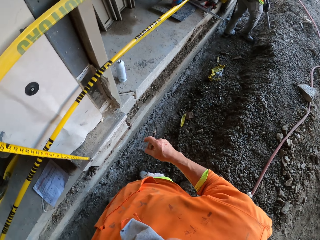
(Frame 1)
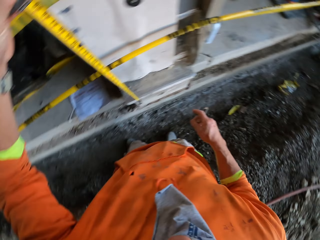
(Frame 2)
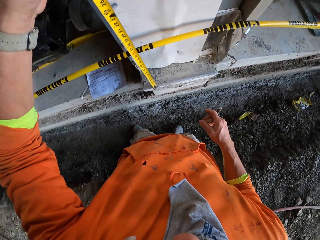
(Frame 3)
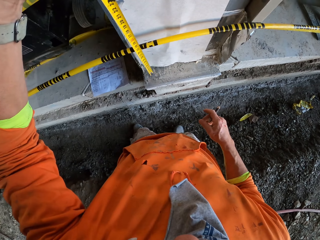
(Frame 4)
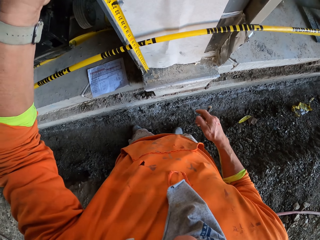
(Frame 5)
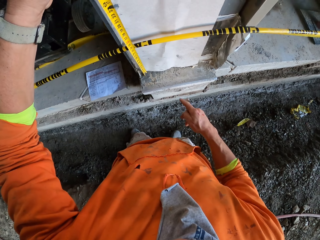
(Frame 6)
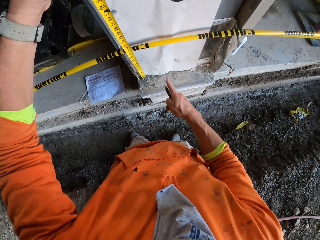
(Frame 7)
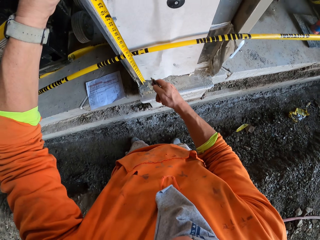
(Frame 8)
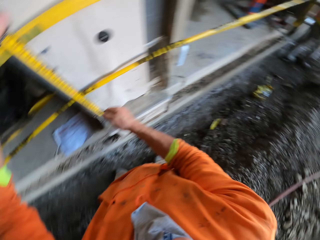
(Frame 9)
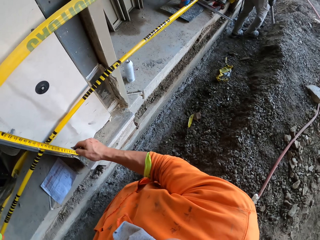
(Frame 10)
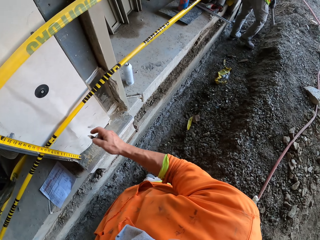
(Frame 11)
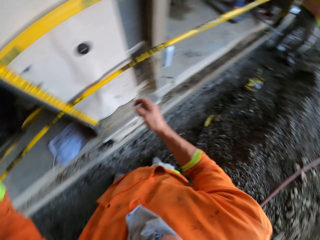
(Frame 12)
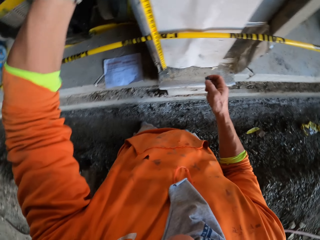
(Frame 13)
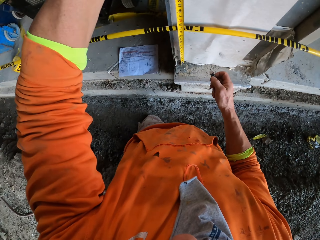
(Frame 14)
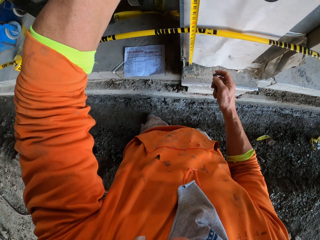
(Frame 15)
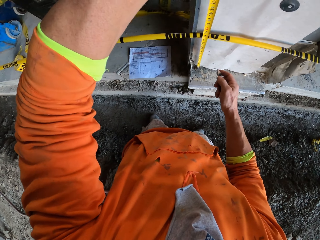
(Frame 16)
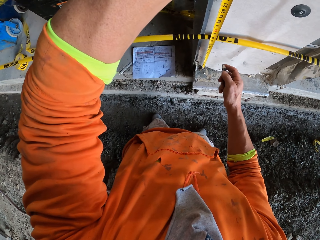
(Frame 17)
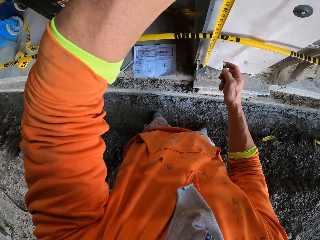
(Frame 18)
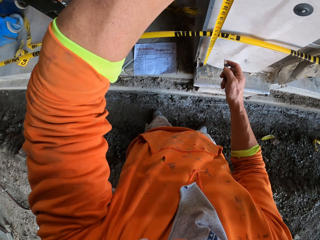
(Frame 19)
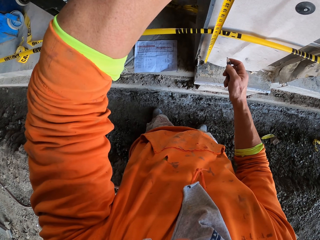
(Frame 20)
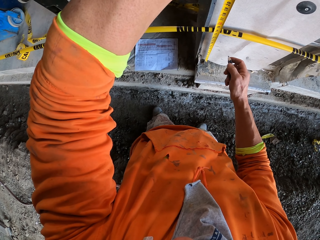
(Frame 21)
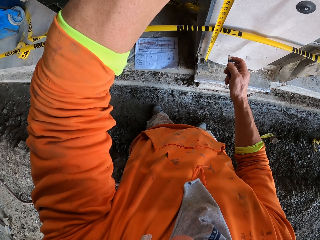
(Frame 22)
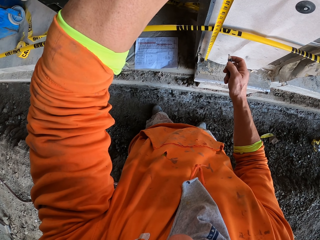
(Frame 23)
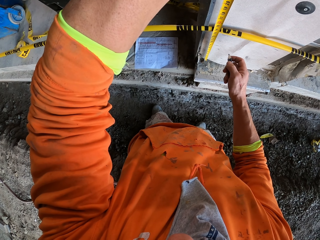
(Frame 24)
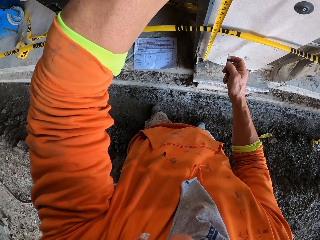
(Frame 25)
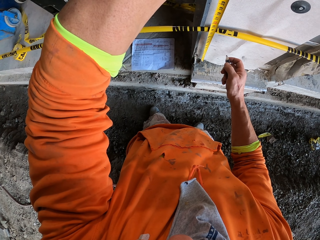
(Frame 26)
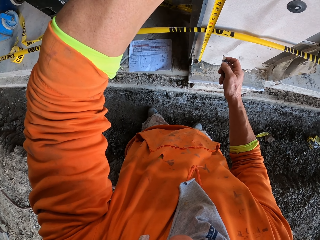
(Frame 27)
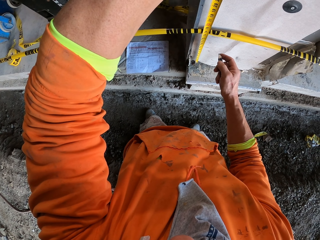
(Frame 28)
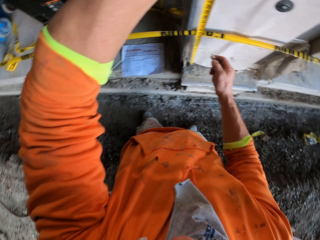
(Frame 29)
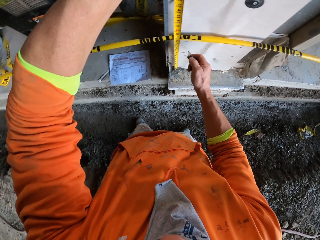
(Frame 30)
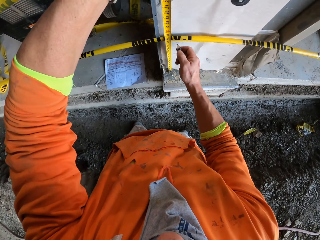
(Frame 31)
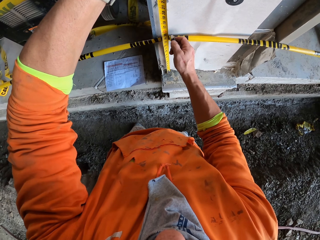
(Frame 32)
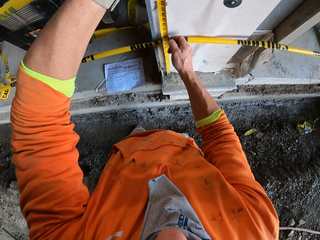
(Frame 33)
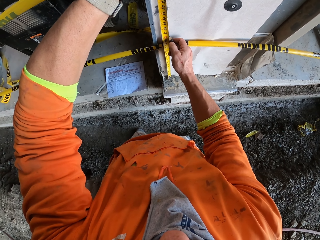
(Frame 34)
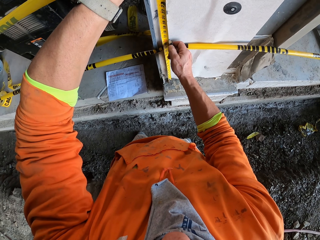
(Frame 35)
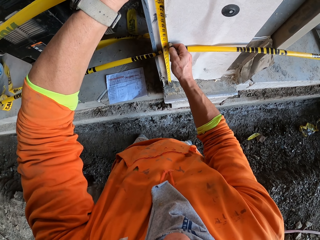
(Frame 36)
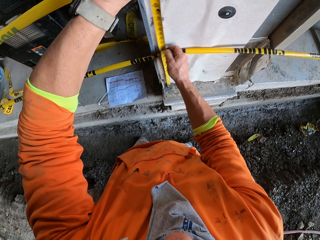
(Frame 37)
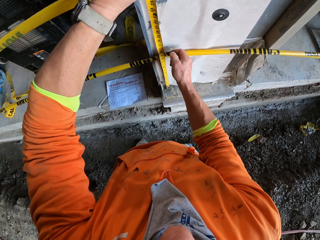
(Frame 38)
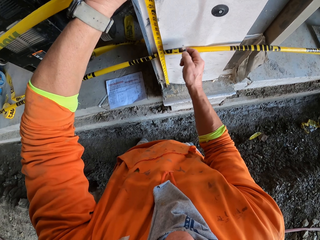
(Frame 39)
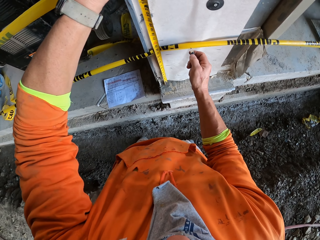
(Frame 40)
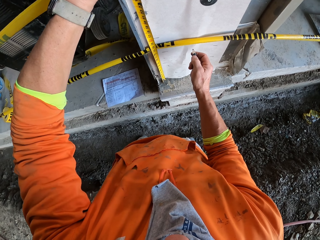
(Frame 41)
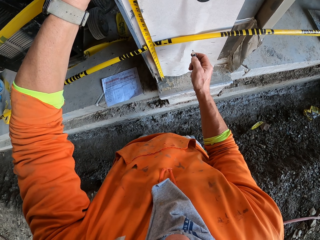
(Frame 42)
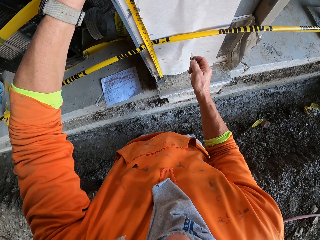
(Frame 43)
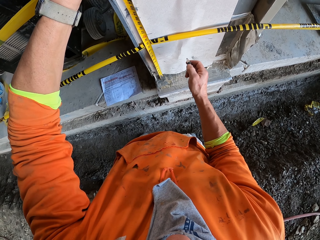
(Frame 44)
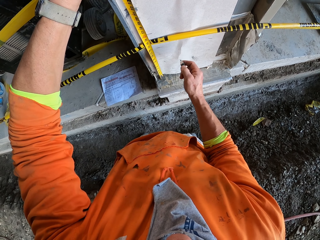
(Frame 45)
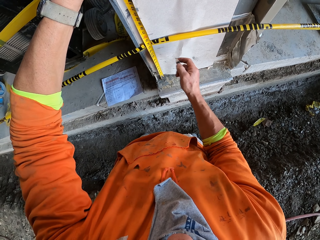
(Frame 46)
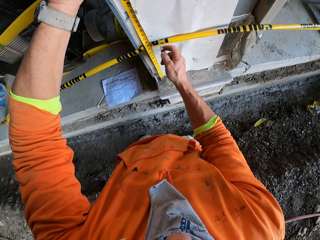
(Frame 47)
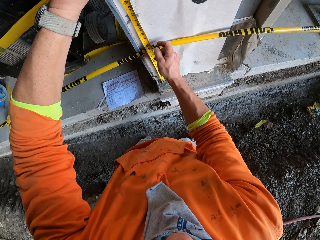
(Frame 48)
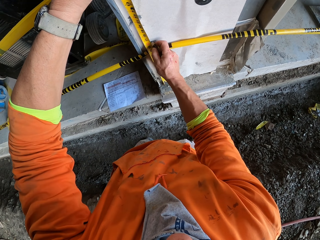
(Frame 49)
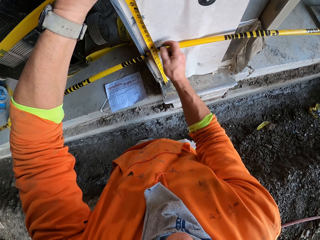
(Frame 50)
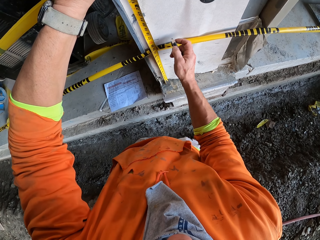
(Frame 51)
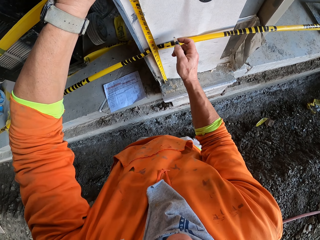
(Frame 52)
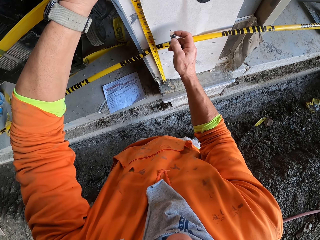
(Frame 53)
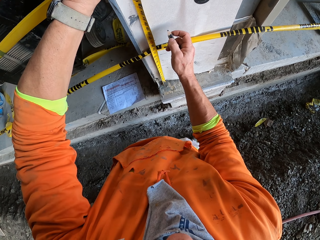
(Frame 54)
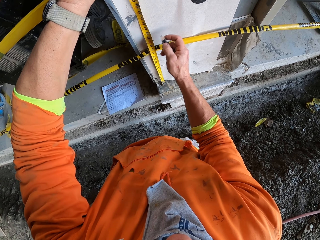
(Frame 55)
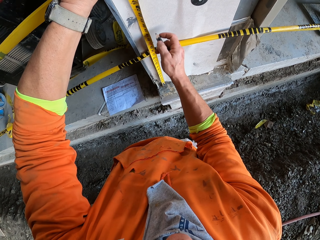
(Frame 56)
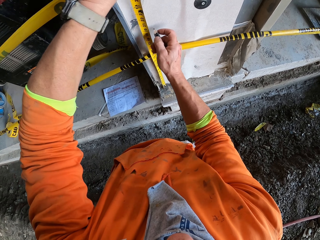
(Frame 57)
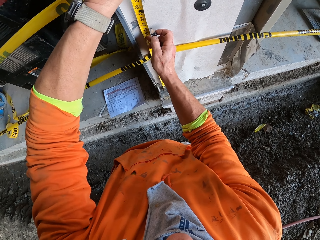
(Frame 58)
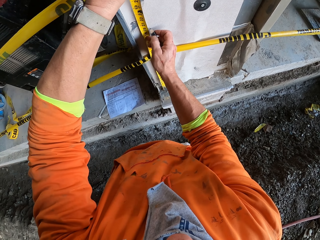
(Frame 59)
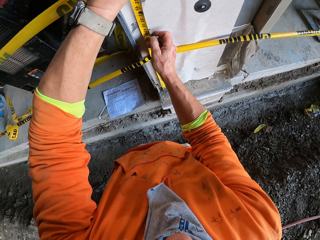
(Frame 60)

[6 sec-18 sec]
The camera wearer measures the wall. They put a tape measure on the wall. They look at the measuring tape. They mark the wall with a pencil. They mark the wall. They mark the wall again.

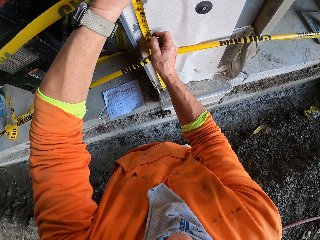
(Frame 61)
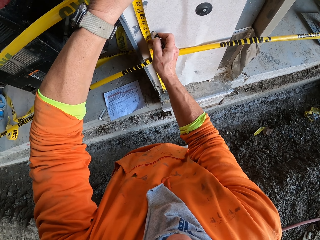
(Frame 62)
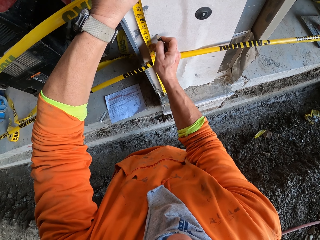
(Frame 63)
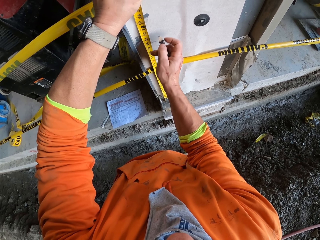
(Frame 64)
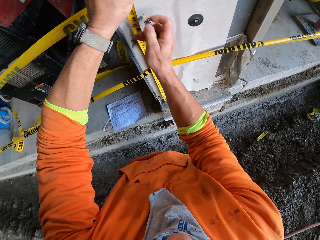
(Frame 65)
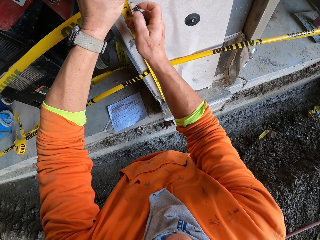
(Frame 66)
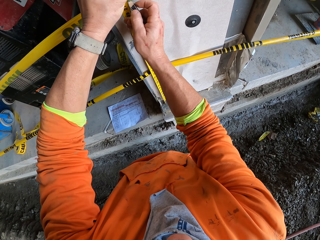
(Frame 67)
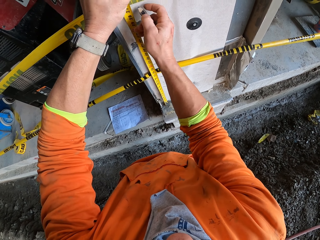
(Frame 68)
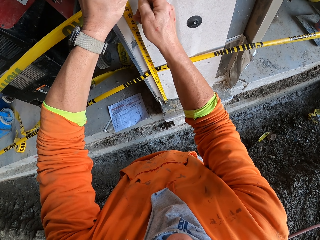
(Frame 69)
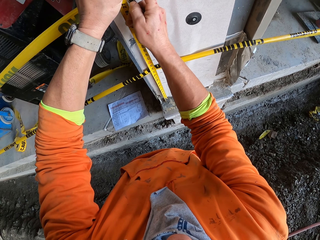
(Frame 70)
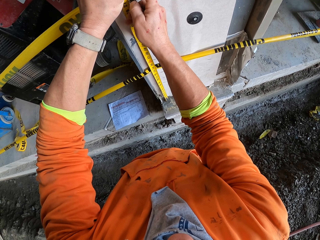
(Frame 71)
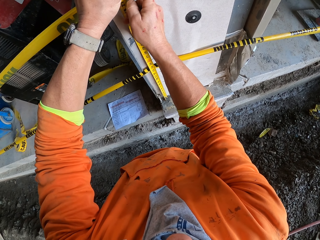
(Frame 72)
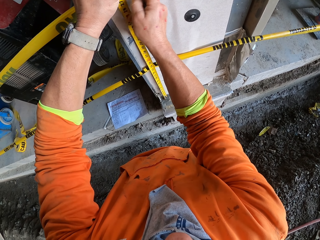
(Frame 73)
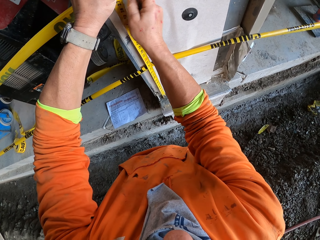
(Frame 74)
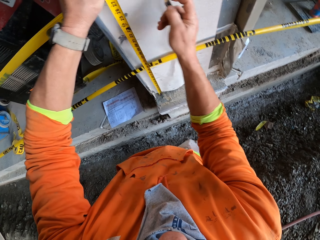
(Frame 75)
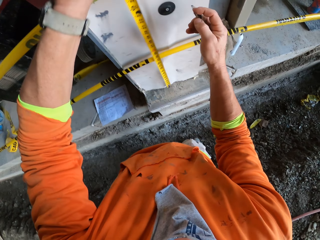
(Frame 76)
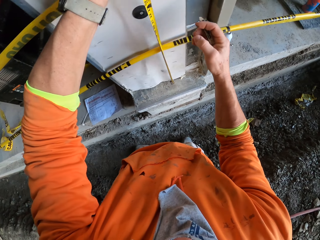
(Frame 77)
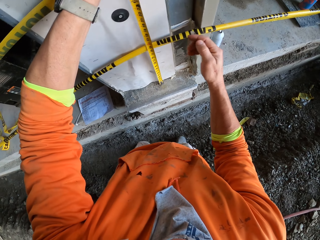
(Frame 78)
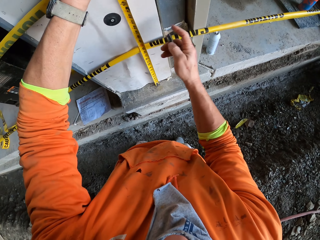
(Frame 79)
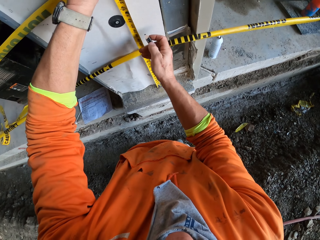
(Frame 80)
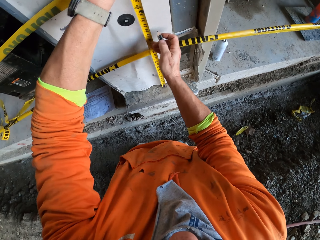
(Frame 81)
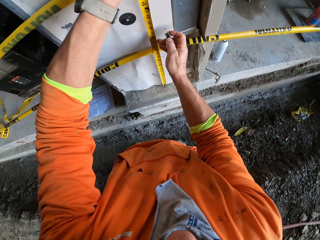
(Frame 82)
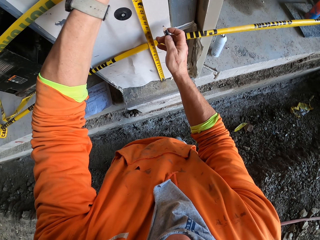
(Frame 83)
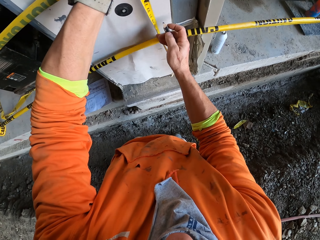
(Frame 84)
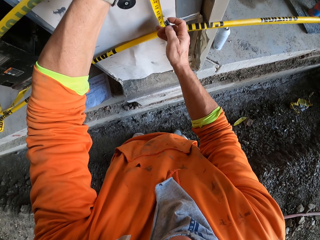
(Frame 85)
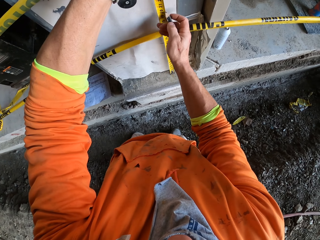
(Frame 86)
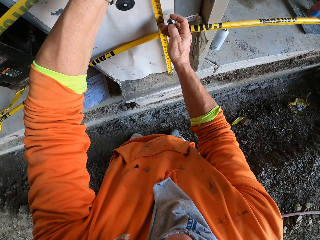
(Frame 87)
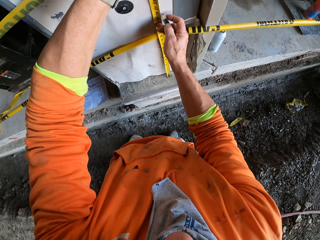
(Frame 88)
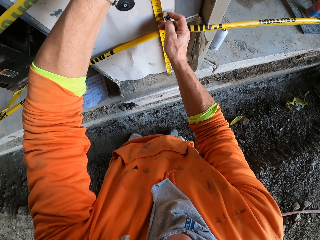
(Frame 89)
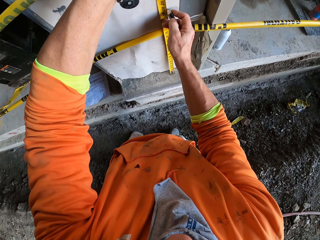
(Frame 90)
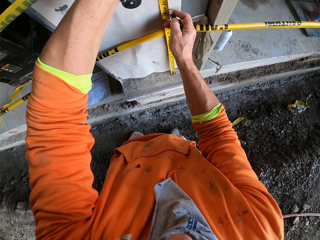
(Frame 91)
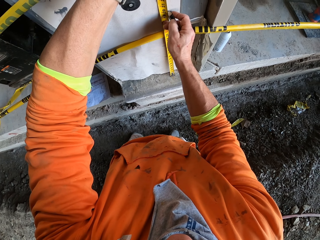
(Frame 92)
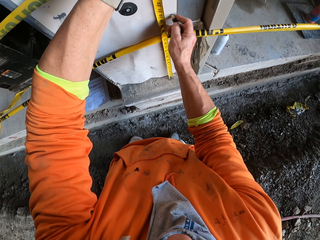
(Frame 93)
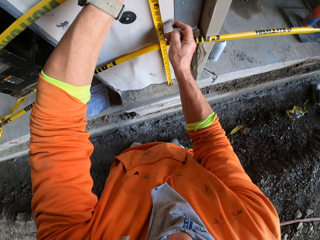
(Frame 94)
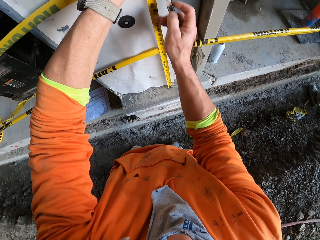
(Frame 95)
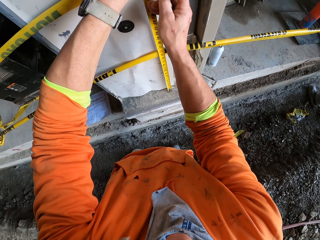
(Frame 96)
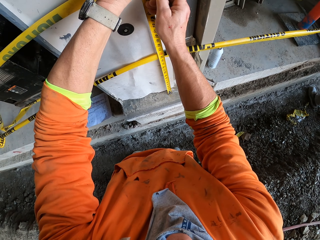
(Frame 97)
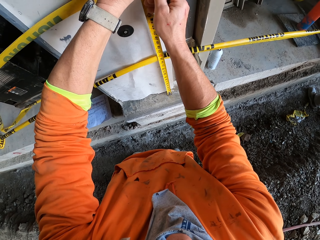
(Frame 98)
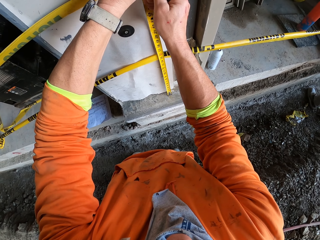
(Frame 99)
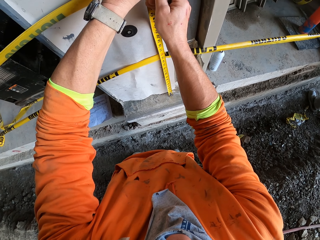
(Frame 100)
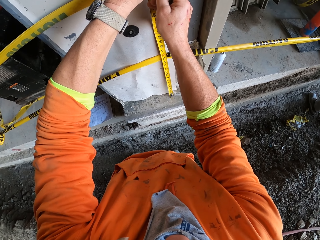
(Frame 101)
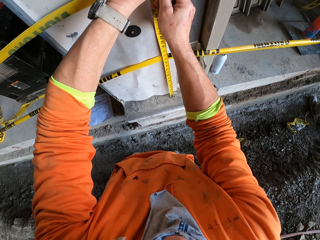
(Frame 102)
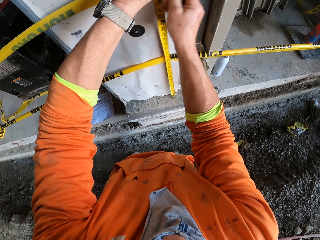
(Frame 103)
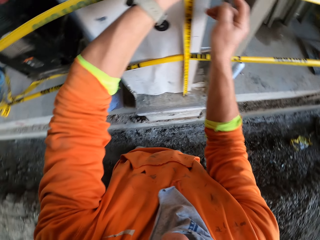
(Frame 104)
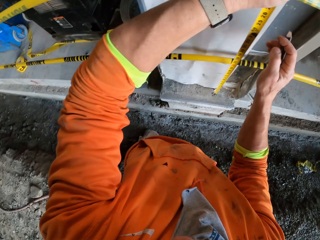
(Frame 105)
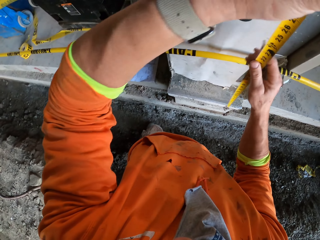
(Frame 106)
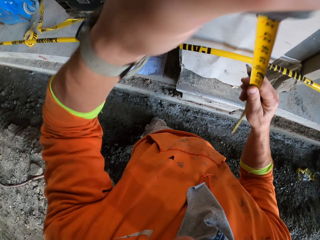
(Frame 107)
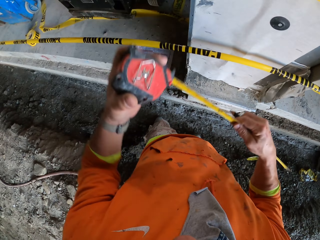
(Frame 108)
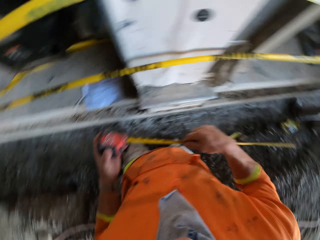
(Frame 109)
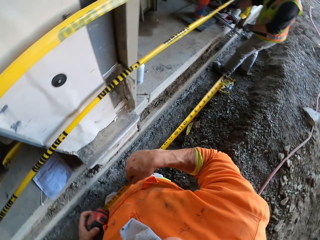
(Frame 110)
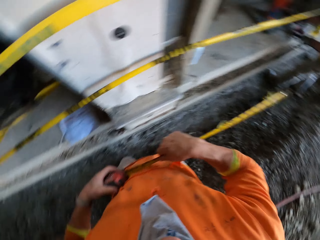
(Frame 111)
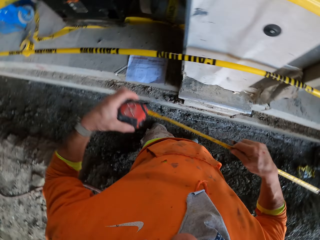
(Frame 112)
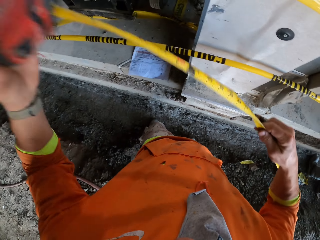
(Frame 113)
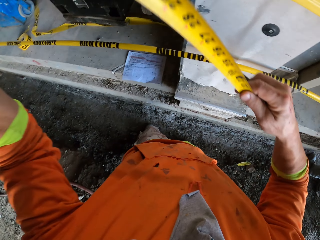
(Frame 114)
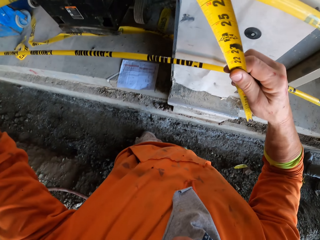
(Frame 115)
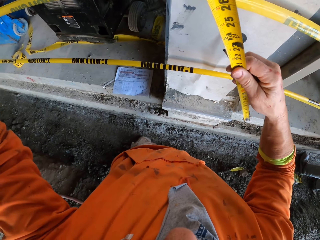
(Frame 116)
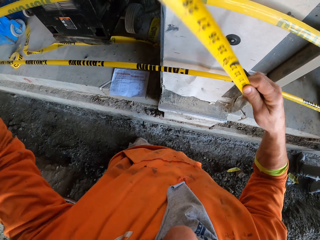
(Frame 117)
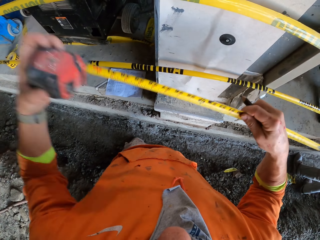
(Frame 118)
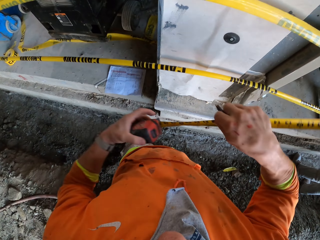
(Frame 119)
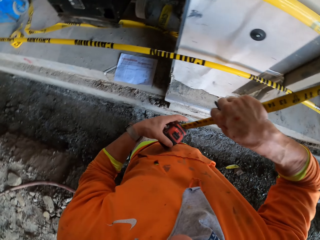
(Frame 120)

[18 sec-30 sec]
The camera wearer adjusts the measuring tape on the wall and marks the wall. They move the tape measure on the other side of the wall. They adjust the measuring tape on the wall. They mark the wall with a pencil. They take the measuring tape. They hold the tape measure. They look at a man. The camera wearer moves the measuring tape on the wall.
